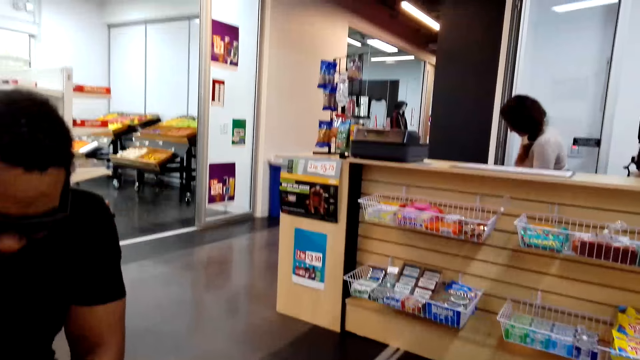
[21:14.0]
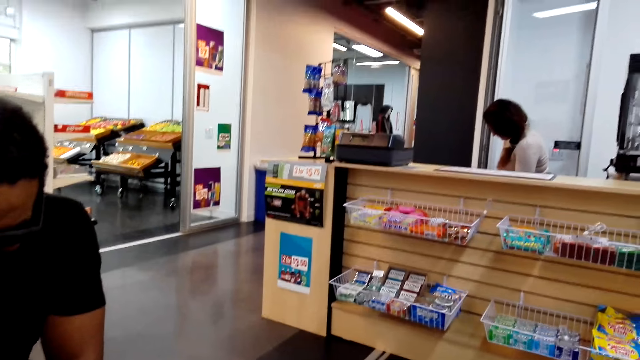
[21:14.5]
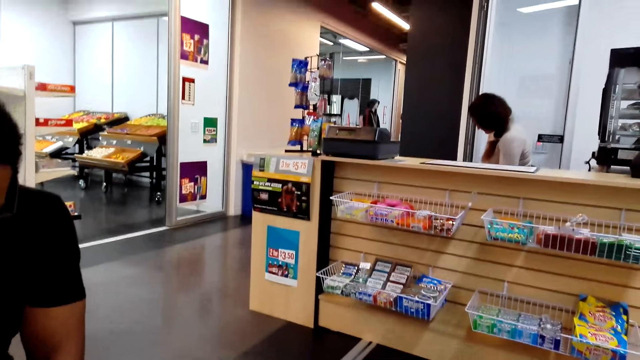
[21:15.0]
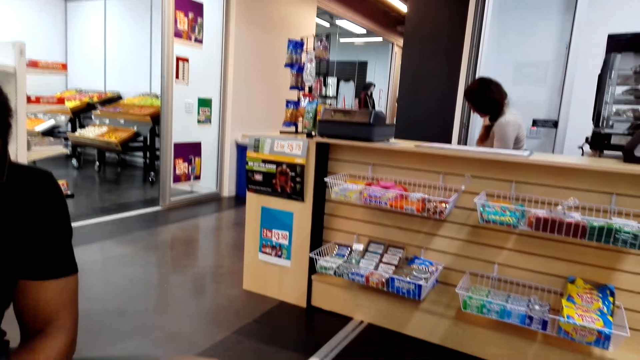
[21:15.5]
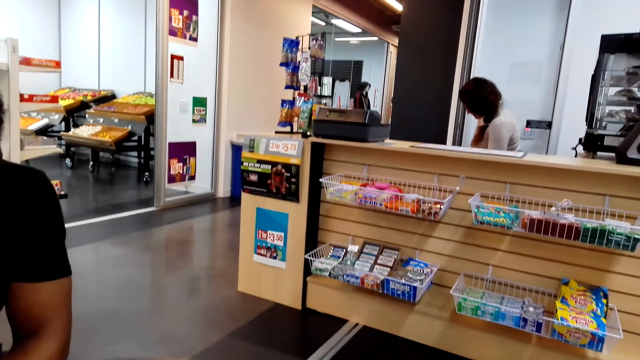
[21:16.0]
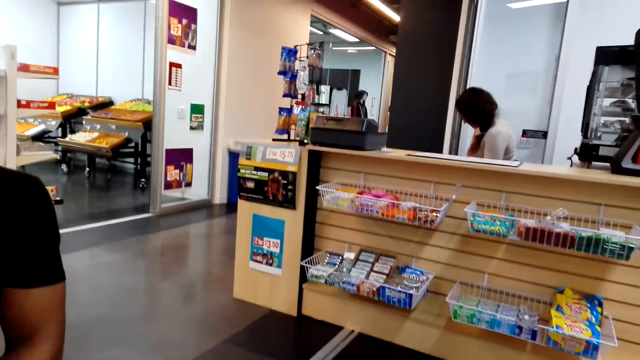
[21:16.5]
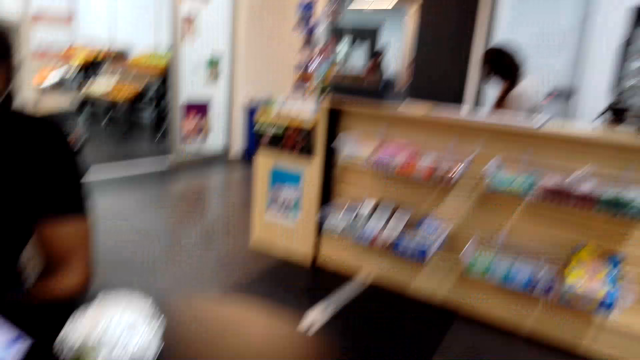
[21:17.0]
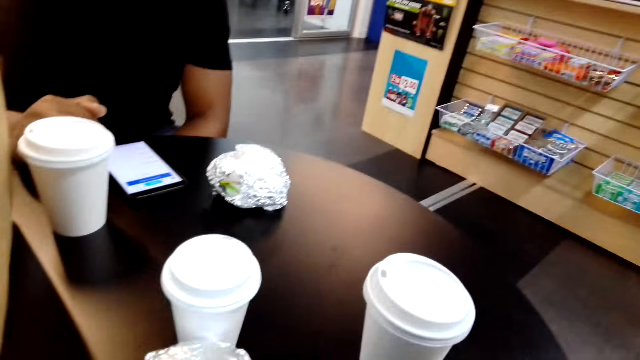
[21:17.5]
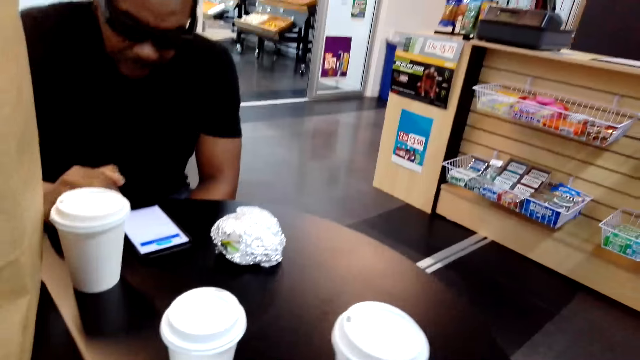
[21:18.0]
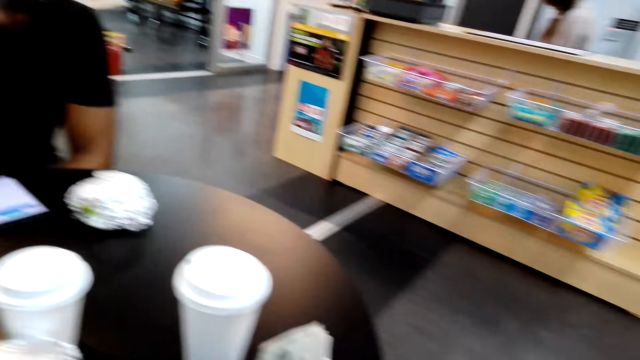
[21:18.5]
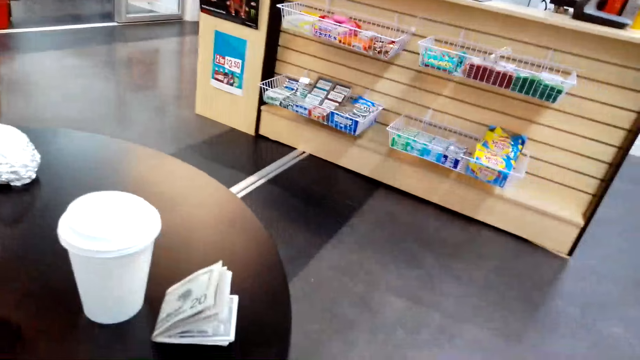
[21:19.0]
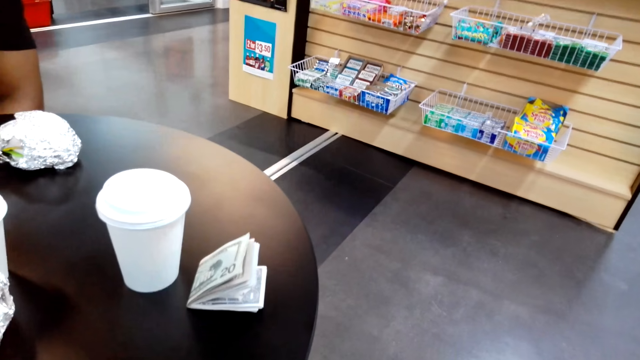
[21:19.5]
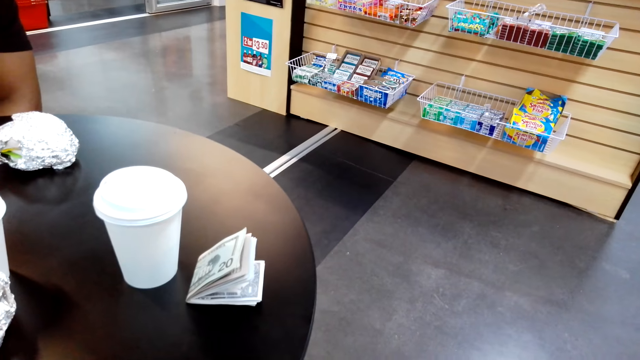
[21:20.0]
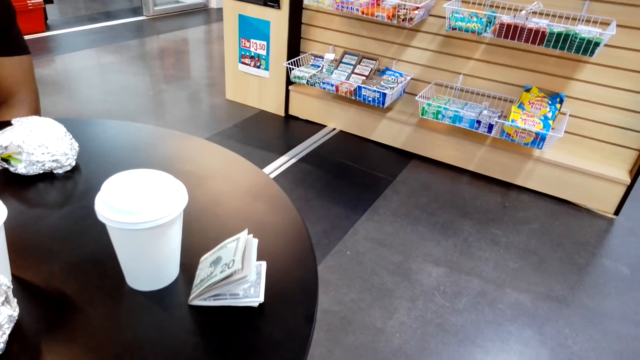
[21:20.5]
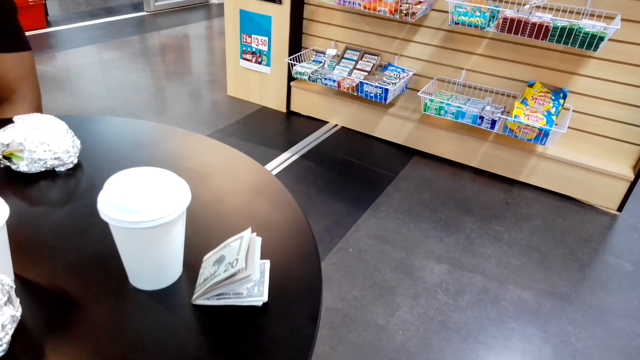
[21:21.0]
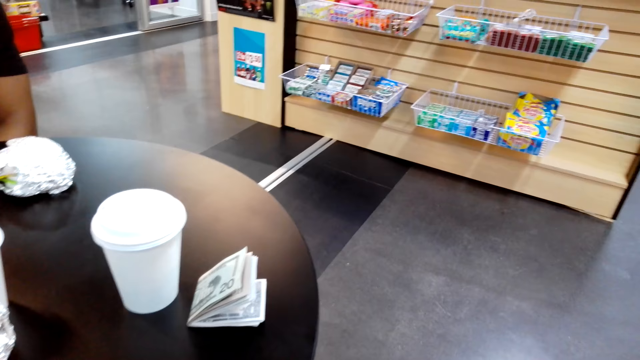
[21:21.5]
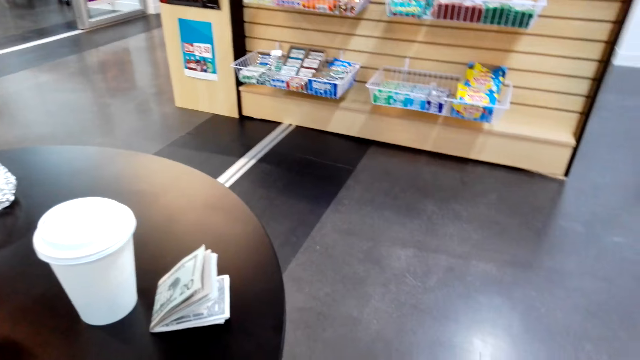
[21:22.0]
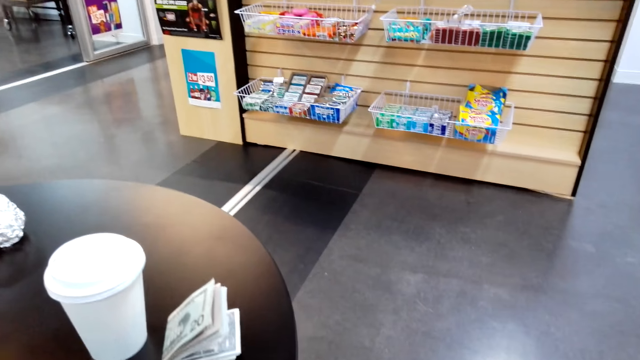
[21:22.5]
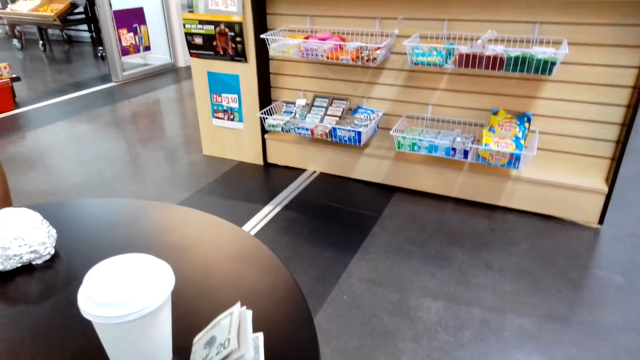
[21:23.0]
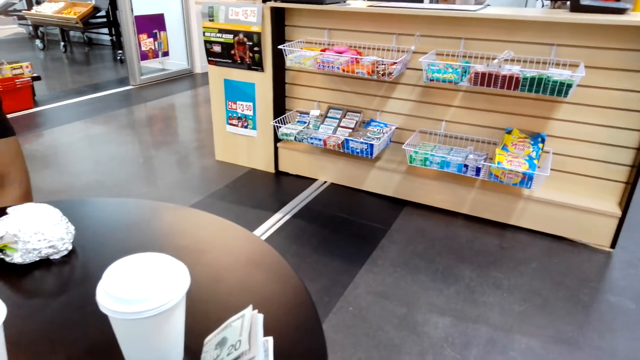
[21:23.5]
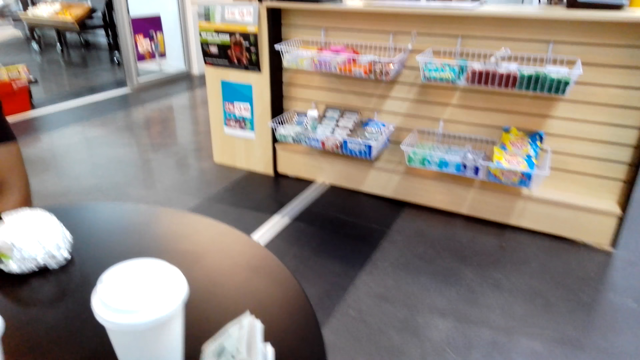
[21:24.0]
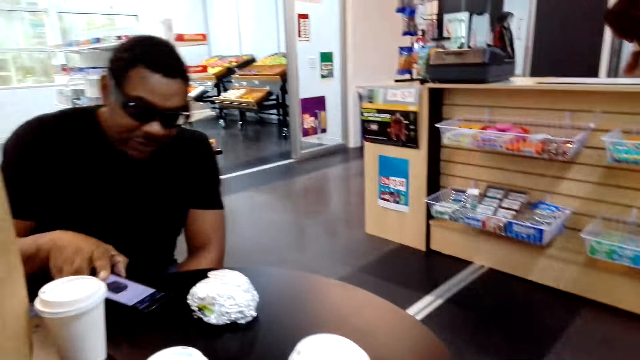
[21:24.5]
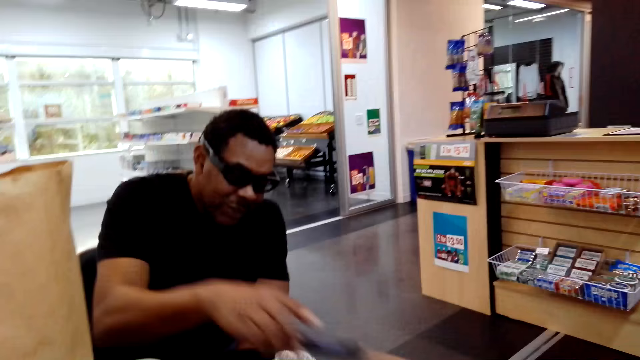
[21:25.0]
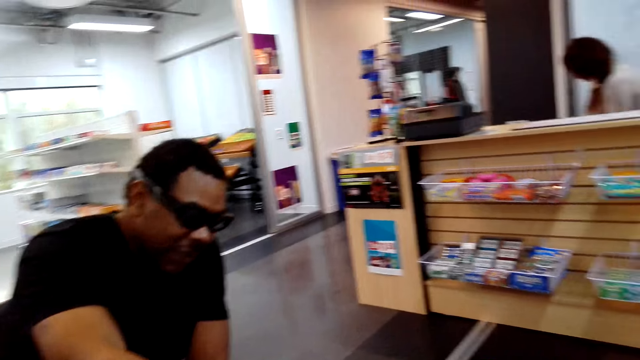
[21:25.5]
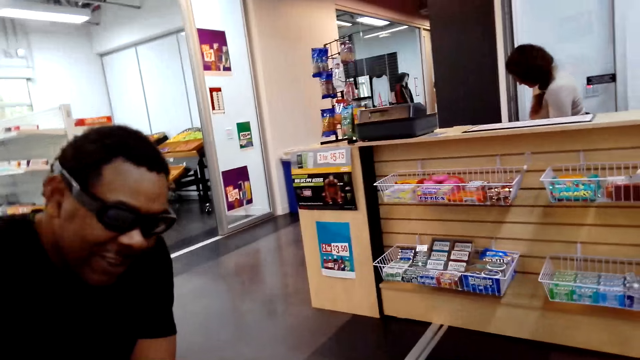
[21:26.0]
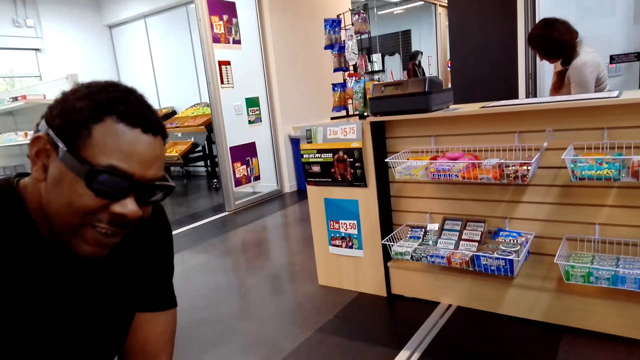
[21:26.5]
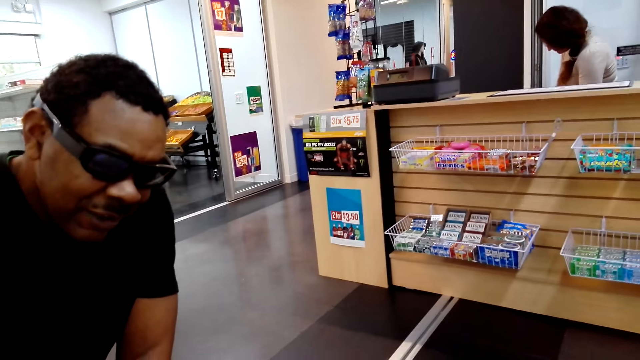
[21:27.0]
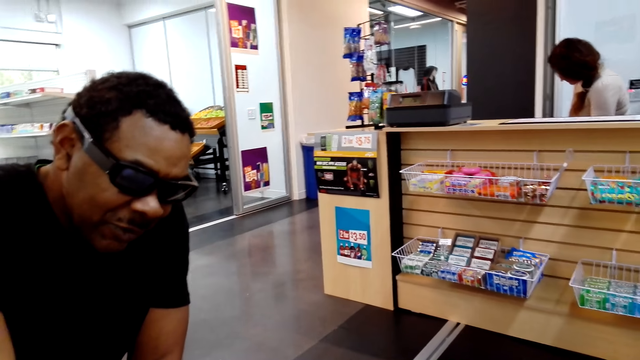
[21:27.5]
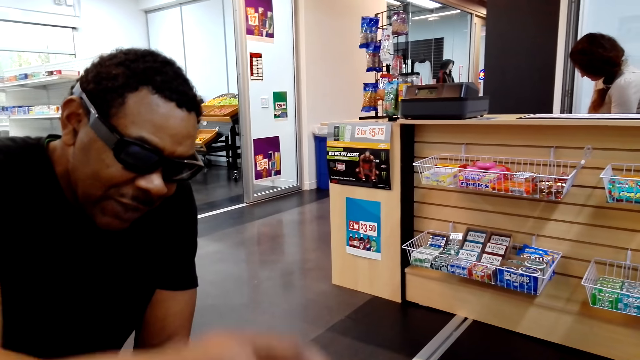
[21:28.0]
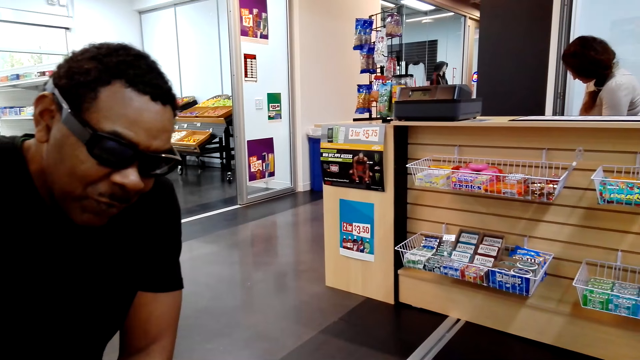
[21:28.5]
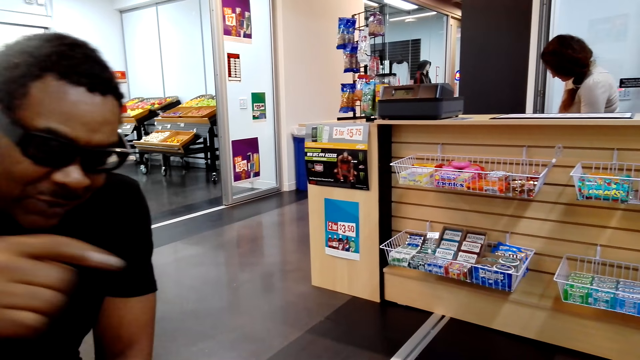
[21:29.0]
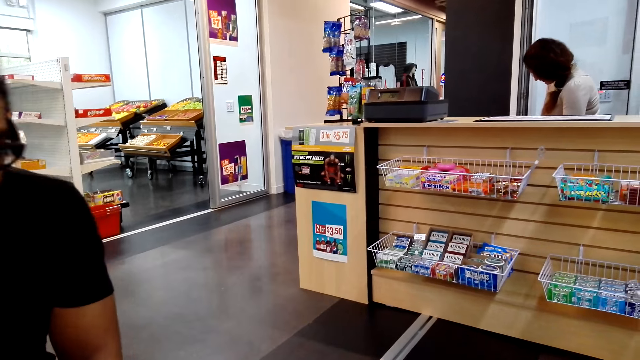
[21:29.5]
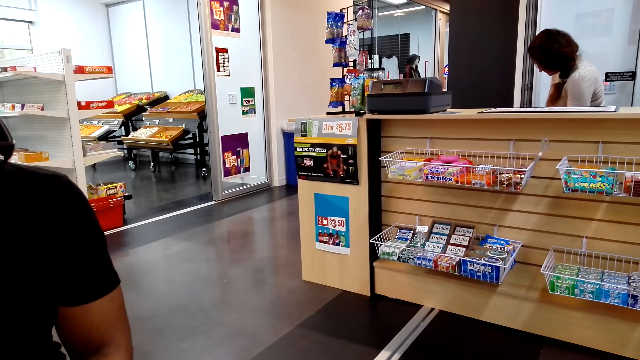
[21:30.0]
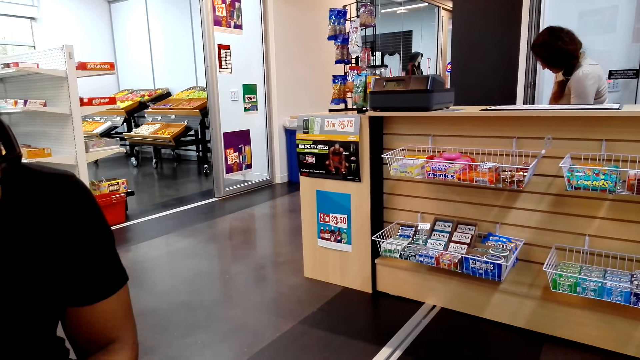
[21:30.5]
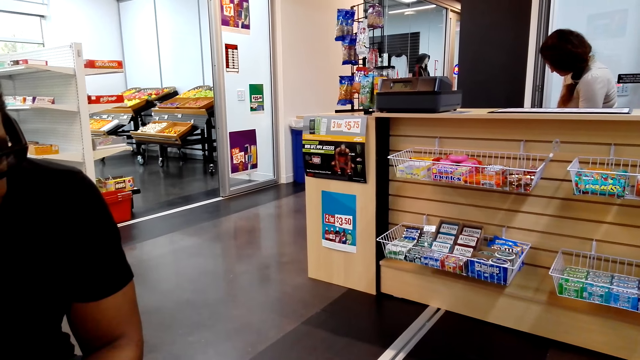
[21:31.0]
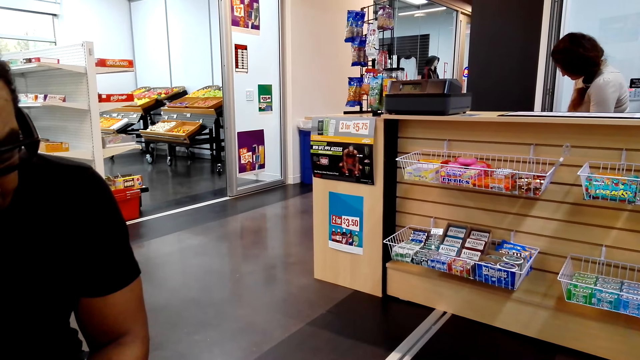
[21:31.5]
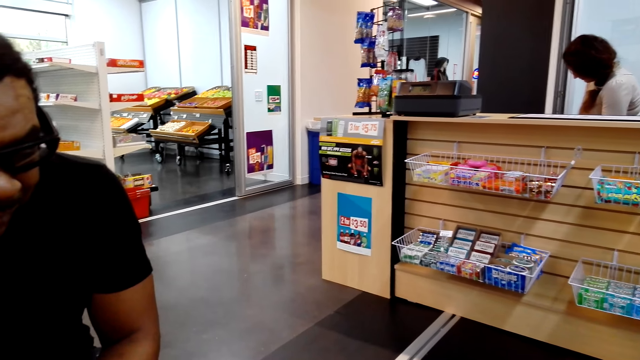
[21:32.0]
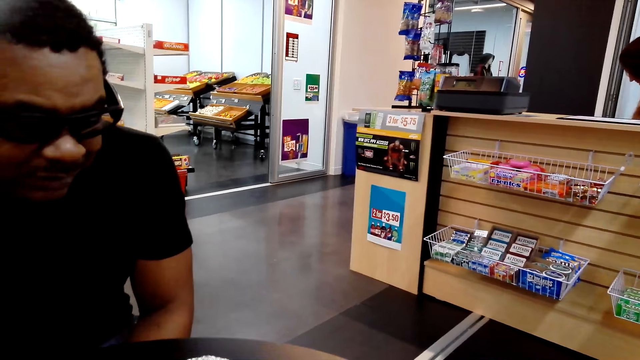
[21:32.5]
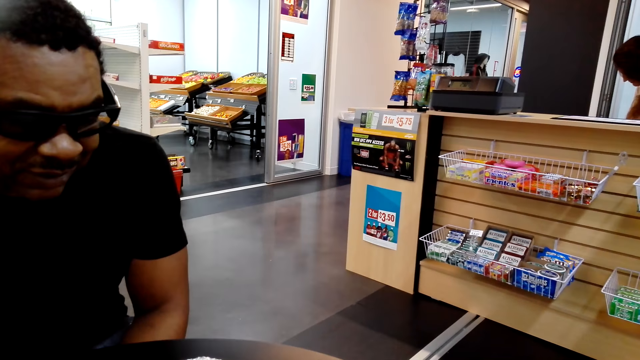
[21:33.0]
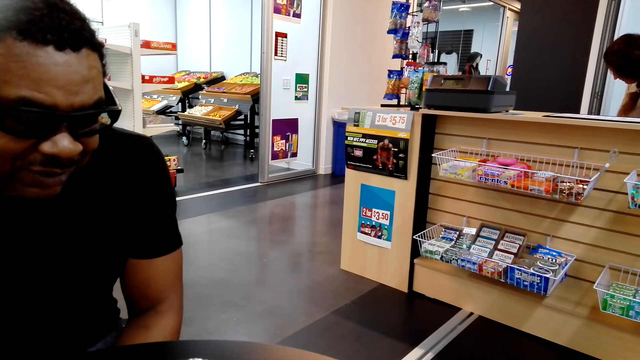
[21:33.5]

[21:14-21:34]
The camera wearer looks at the money on the table. A person shows the item on the phone. The person passes the phone to the camera wearer. The camera wearer talks to the person. He carries his left hand up.
